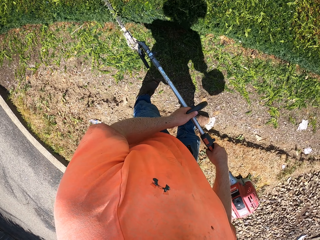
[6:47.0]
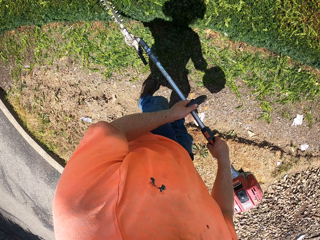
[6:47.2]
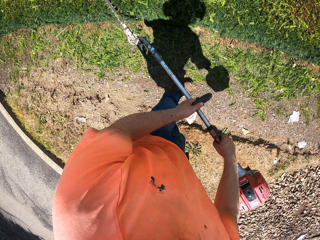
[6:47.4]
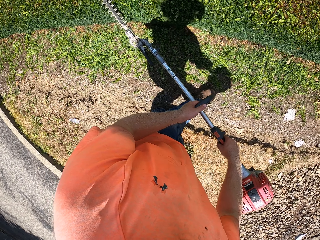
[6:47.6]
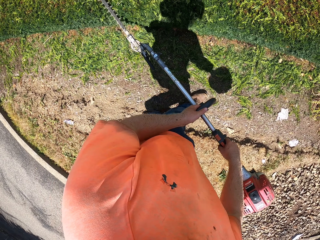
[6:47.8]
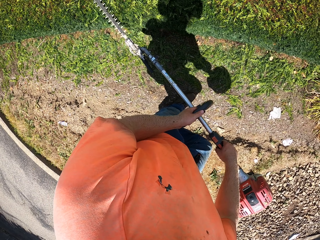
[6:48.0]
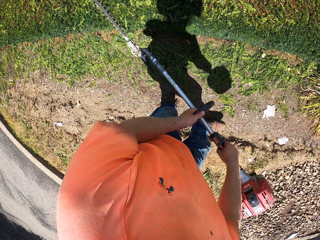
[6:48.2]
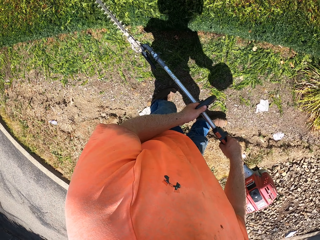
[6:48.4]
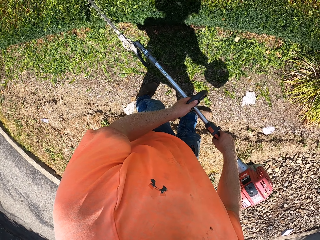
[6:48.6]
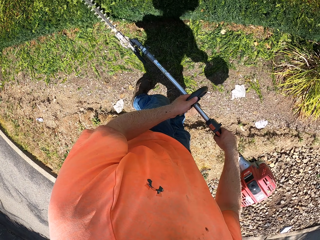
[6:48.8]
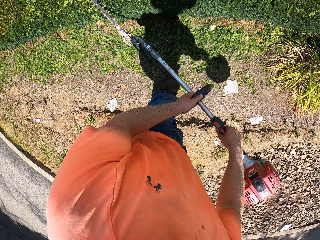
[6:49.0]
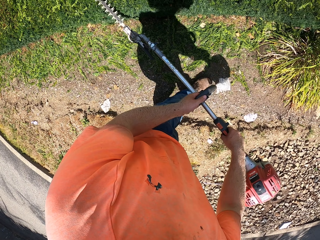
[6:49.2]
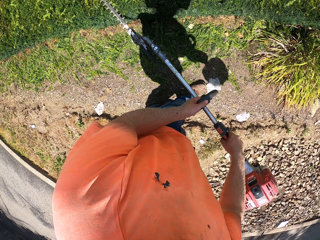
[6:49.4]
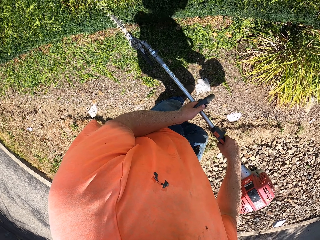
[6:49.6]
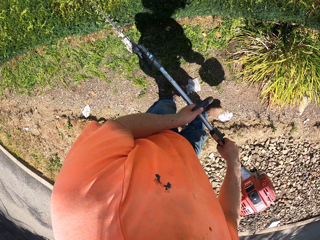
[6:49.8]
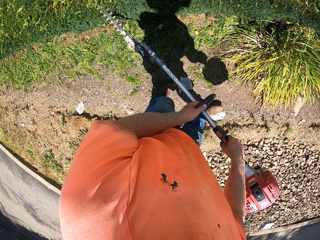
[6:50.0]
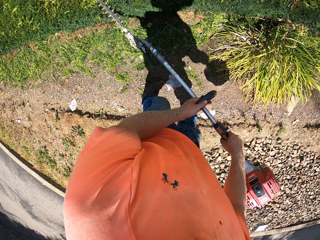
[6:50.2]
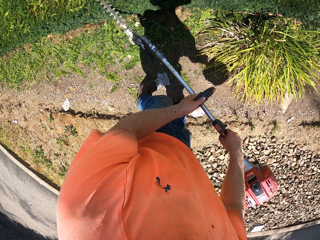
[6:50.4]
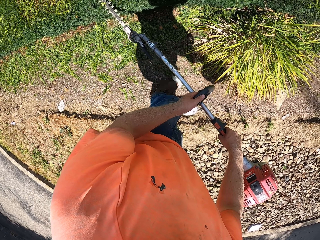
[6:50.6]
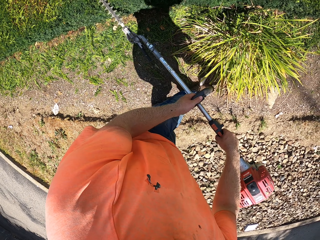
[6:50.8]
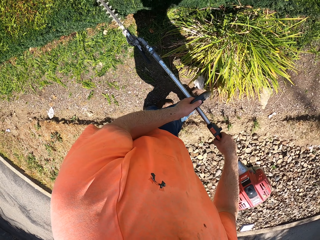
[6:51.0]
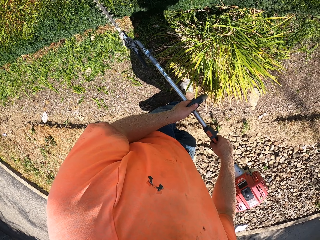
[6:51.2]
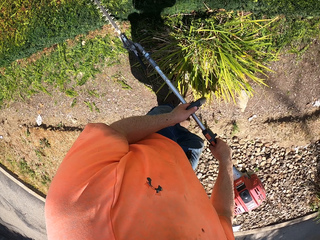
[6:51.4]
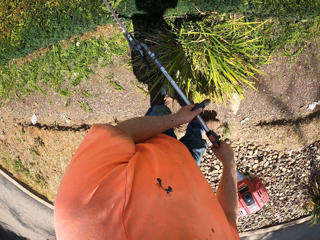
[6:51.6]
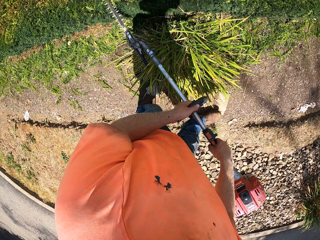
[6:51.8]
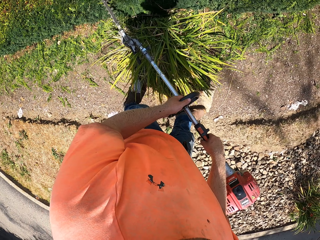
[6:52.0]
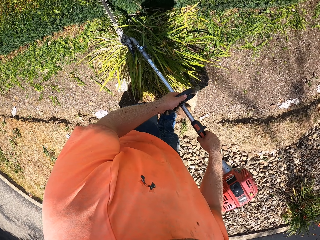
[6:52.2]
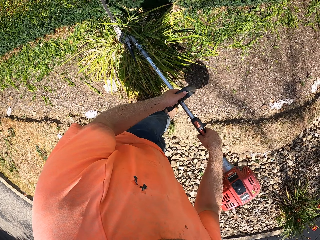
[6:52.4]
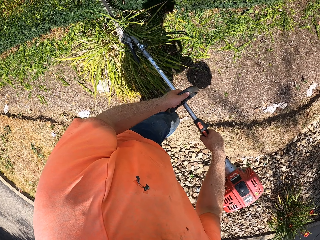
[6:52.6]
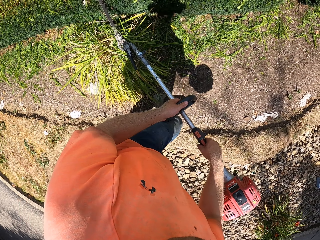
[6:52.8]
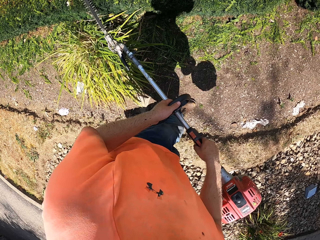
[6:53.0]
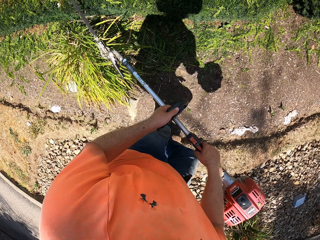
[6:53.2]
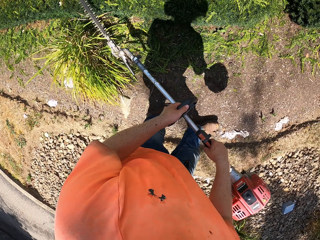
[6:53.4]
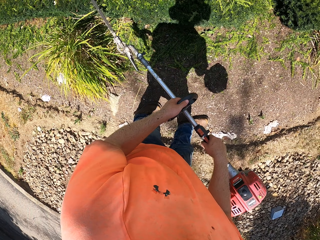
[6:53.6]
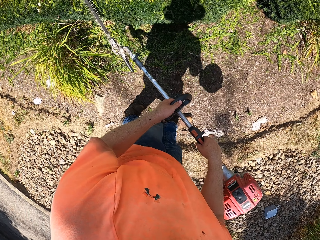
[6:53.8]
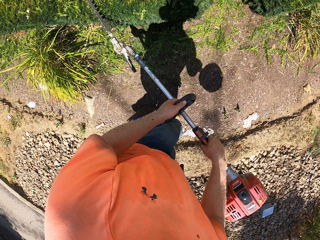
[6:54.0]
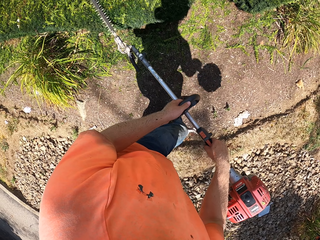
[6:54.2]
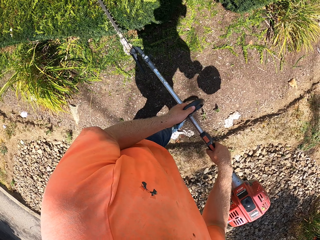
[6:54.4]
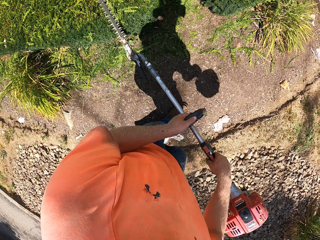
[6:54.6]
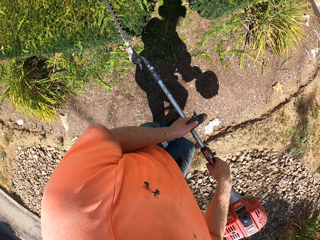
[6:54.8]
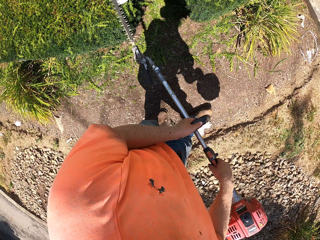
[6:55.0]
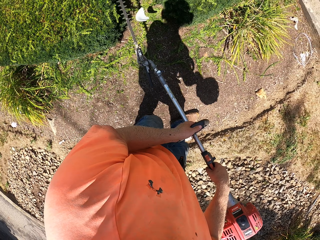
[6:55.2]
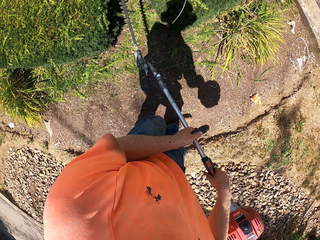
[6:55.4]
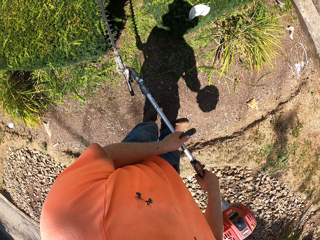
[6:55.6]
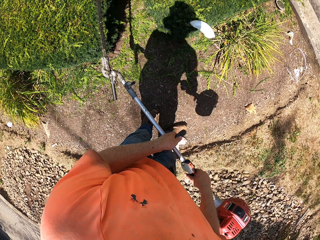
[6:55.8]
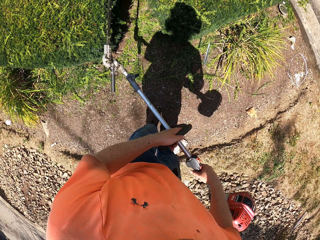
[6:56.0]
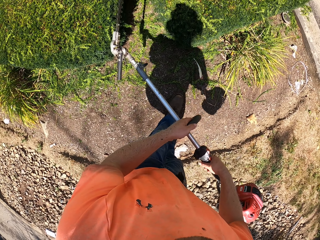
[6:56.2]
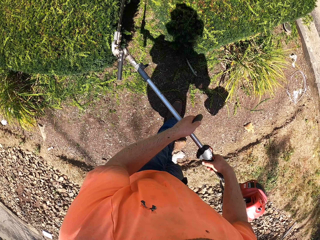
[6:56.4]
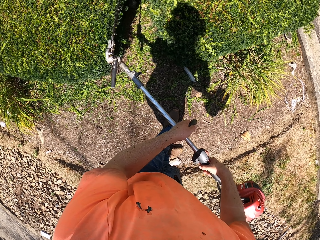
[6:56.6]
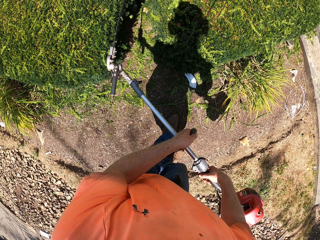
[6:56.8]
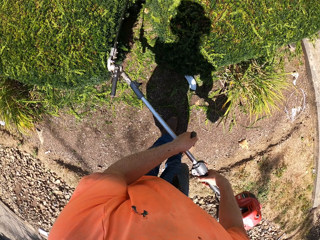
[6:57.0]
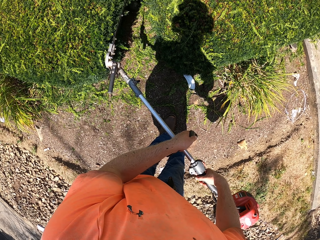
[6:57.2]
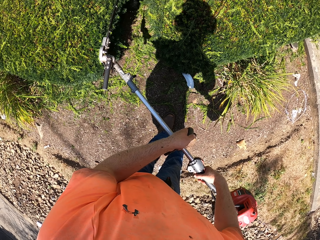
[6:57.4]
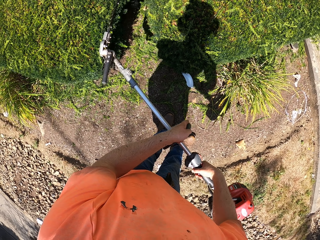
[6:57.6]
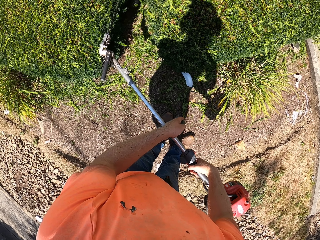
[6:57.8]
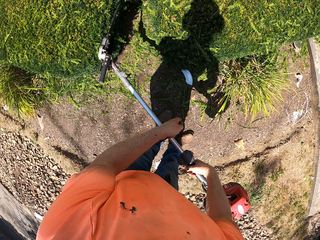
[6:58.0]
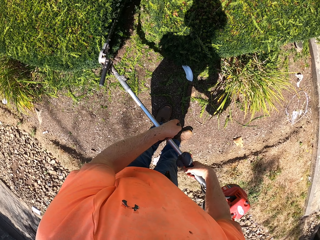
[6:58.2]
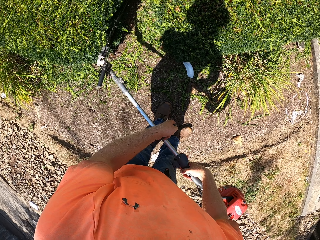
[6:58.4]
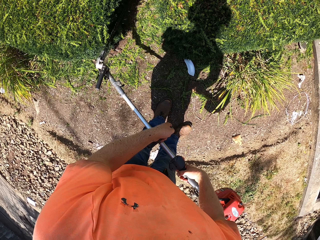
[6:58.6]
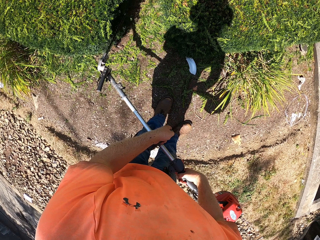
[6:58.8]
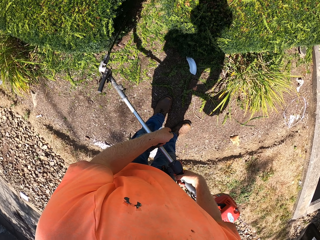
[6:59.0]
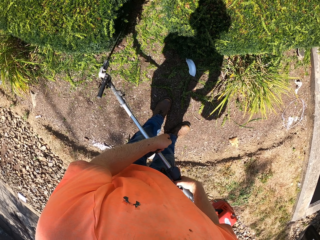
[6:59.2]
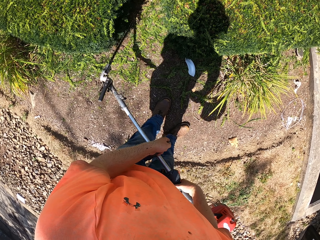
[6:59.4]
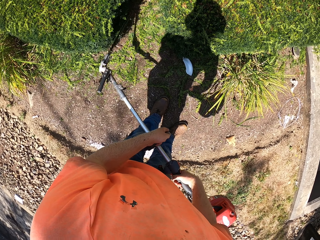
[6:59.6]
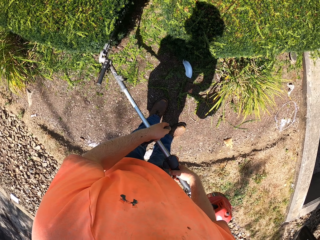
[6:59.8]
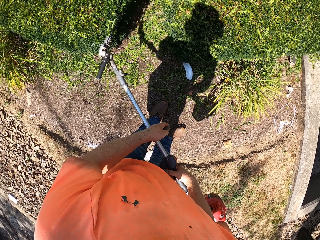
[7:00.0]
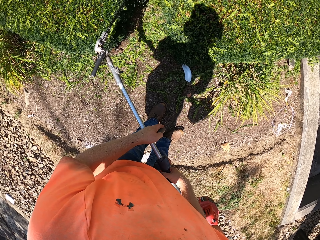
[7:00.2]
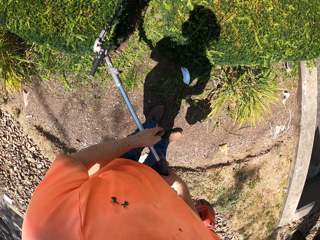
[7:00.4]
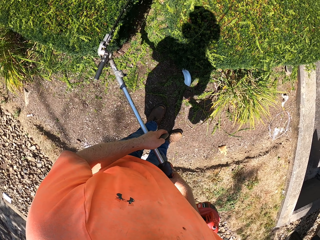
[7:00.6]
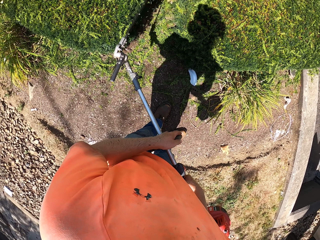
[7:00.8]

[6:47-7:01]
The camera wearer trims the edge.

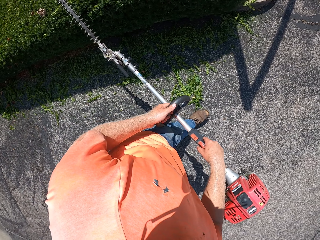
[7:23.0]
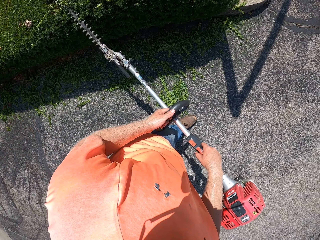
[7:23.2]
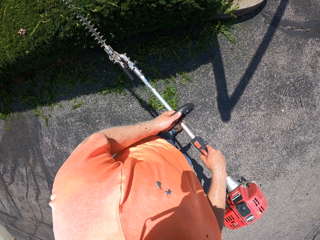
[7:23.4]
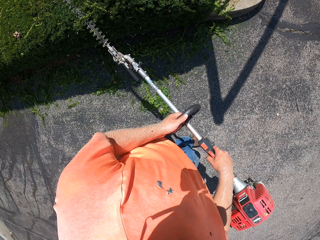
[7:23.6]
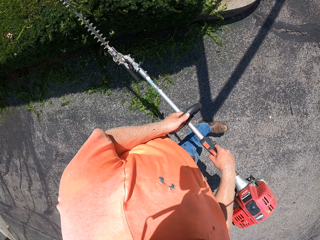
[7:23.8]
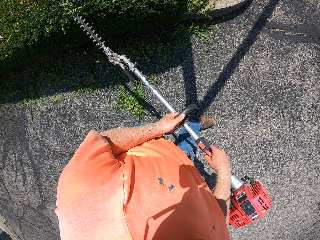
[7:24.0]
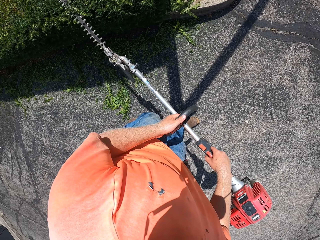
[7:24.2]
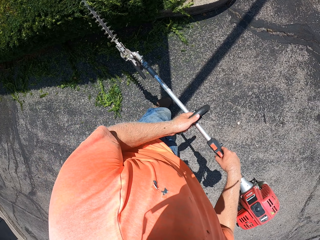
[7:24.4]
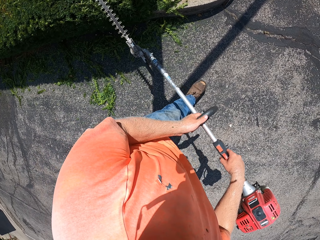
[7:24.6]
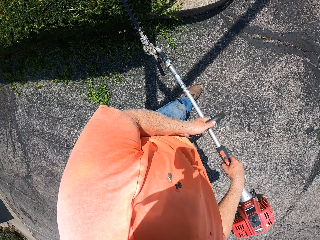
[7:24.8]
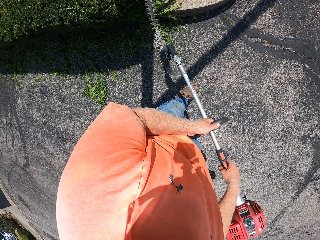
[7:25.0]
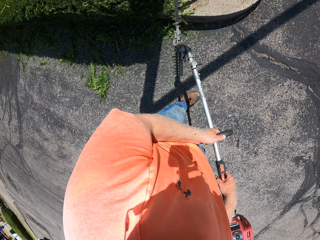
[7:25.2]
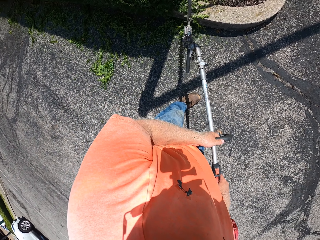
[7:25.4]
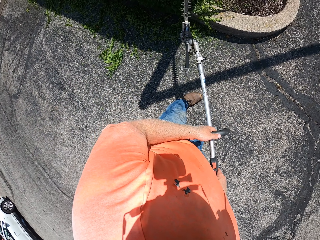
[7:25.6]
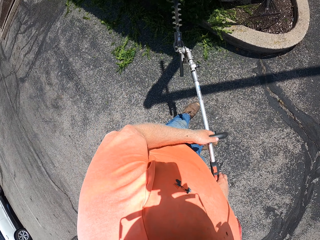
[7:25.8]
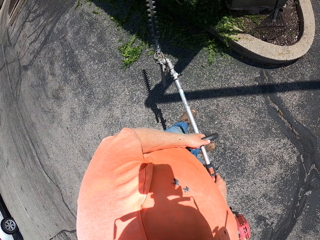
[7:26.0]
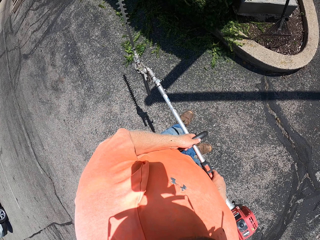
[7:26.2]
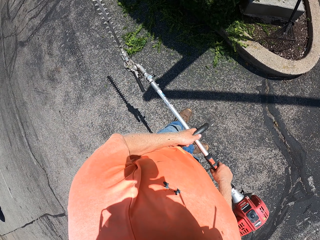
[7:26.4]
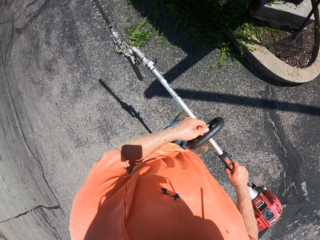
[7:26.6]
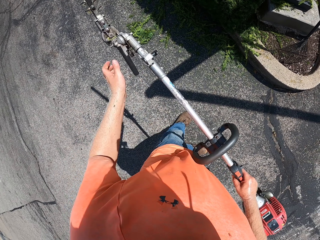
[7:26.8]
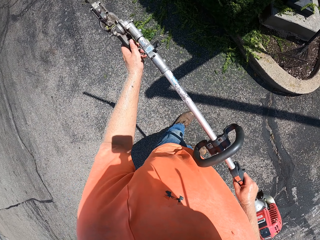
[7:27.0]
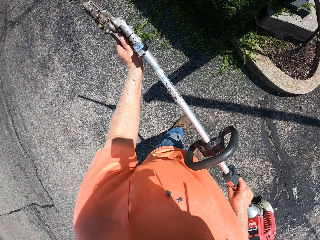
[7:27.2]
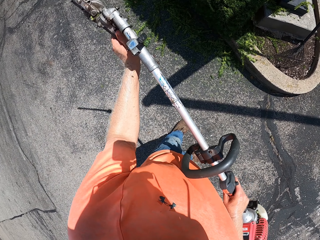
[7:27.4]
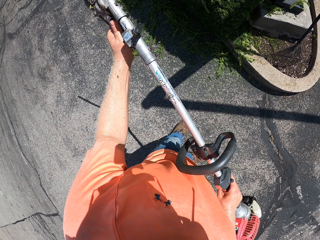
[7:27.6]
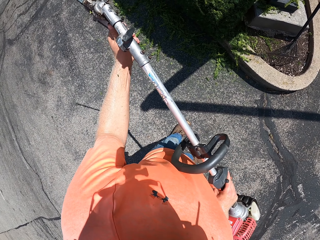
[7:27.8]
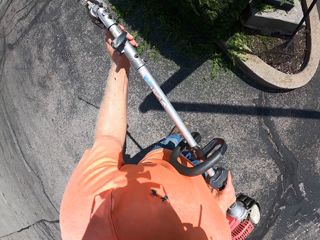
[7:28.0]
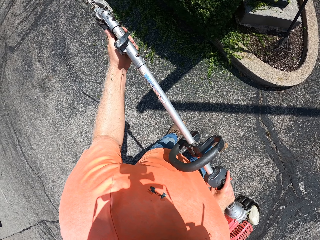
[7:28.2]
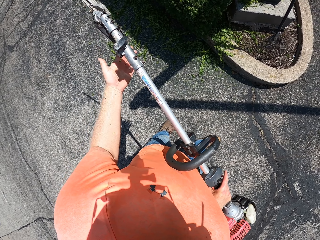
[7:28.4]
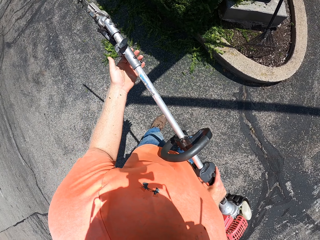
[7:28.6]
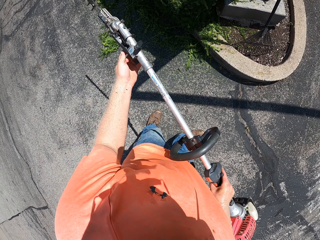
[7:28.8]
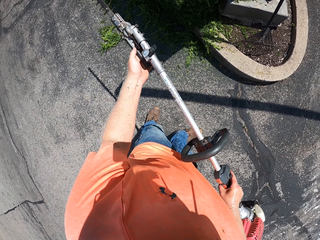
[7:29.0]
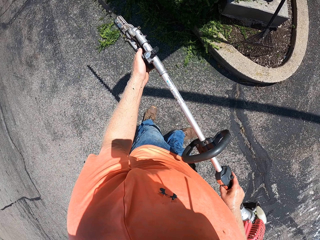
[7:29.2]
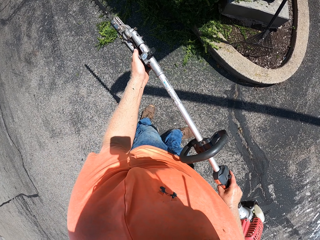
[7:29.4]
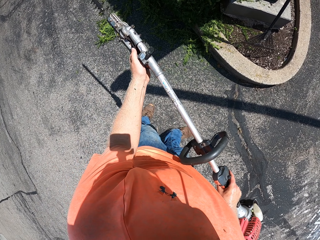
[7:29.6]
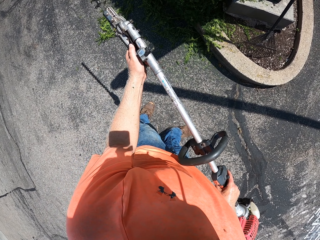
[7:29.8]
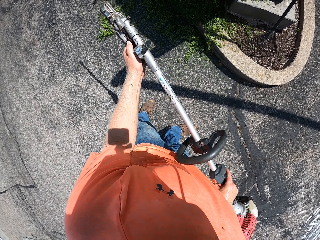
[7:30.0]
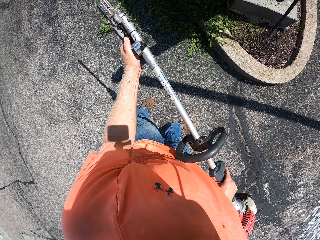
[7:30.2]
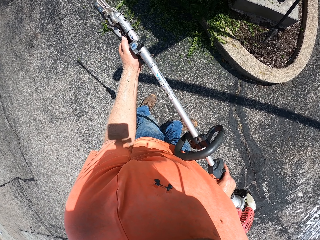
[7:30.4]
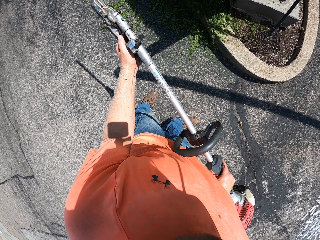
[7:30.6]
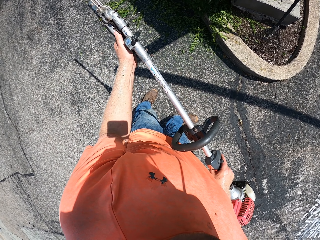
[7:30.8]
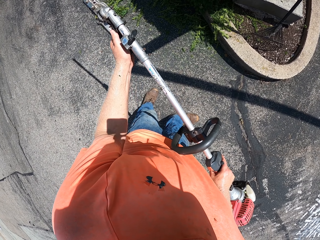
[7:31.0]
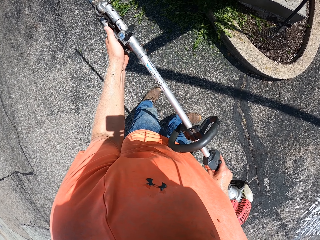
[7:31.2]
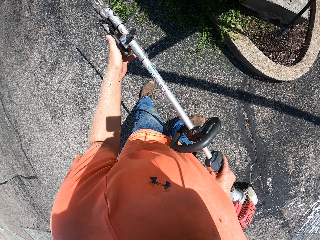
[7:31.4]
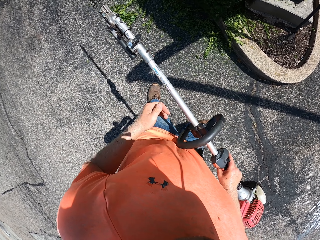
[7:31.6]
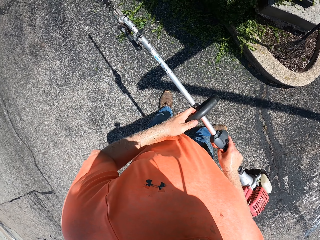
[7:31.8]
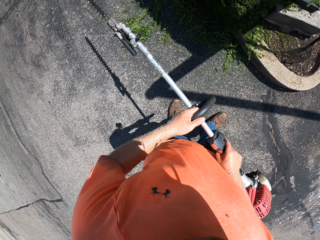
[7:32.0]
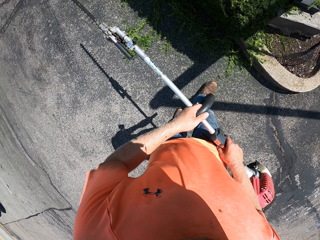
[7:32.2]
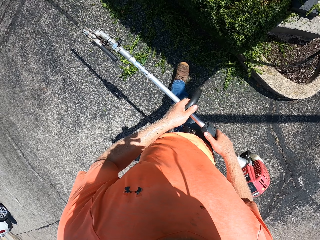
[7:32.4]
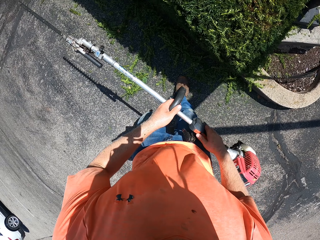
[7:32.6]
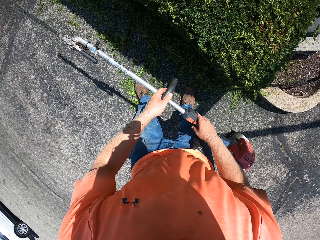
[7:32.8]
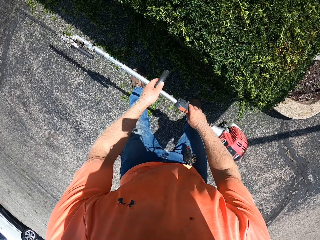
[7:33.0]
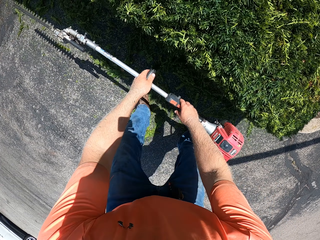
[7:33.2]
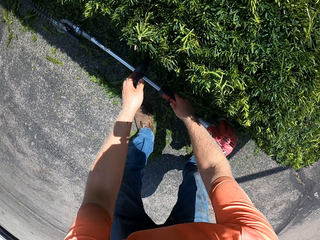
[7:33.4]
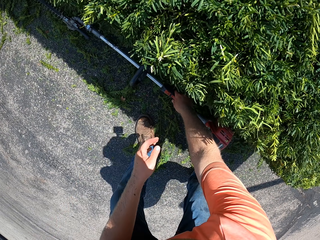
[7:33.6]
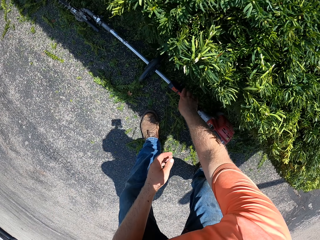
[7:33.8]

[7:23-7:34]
The camera wearer stops trimming. He adjusts the hedge trimmer's blade guard with his left hand. He powers off the hedge lawn with his right thumb. He drops the hedge lawn in his hands on the ground.
